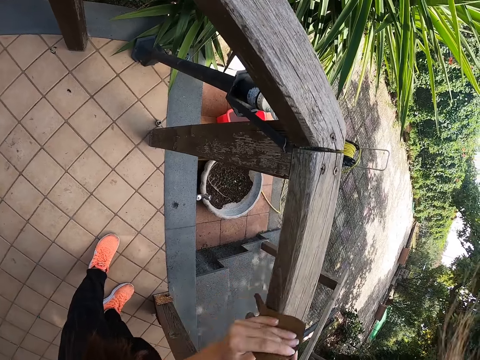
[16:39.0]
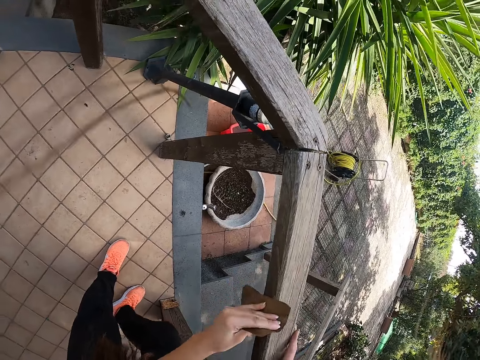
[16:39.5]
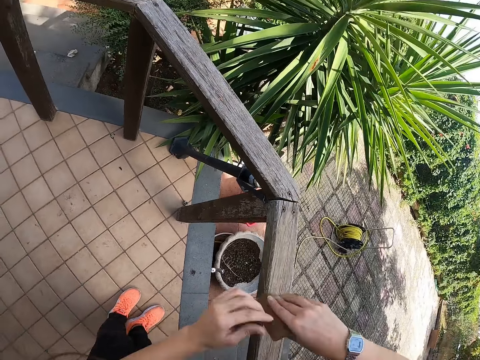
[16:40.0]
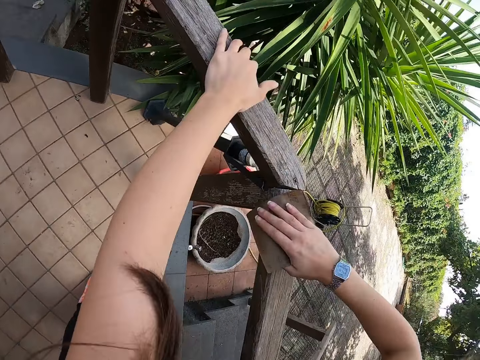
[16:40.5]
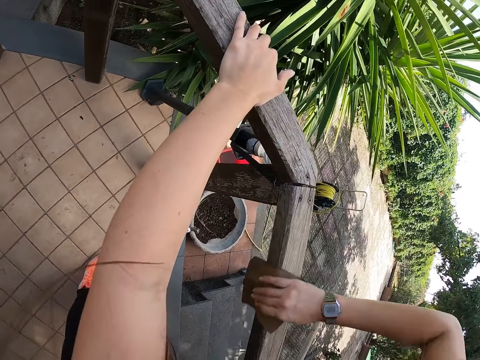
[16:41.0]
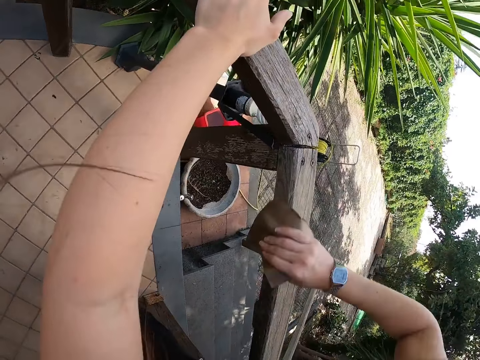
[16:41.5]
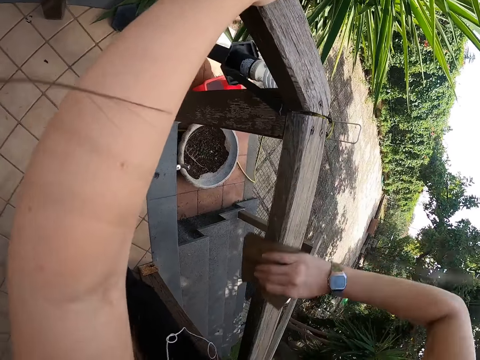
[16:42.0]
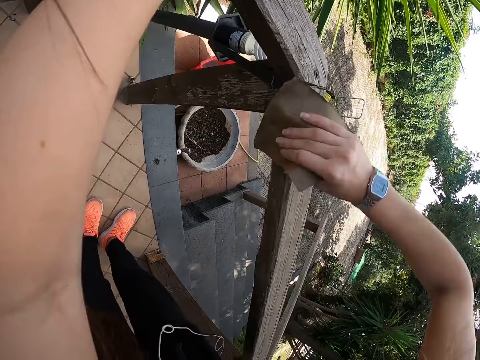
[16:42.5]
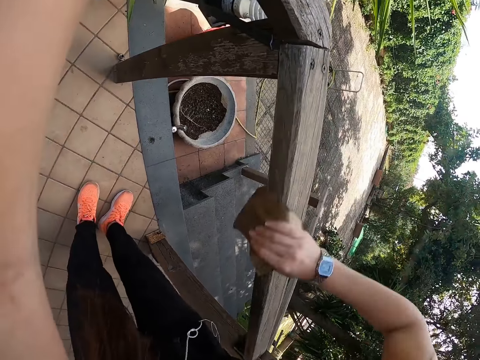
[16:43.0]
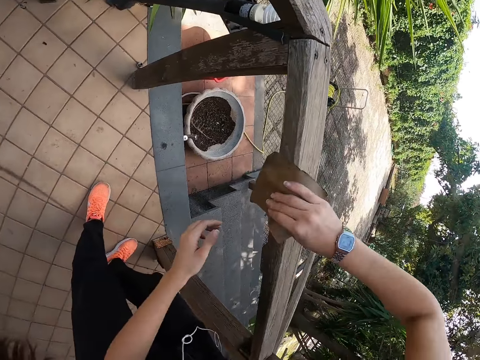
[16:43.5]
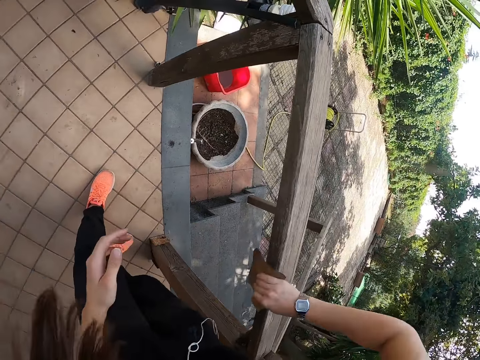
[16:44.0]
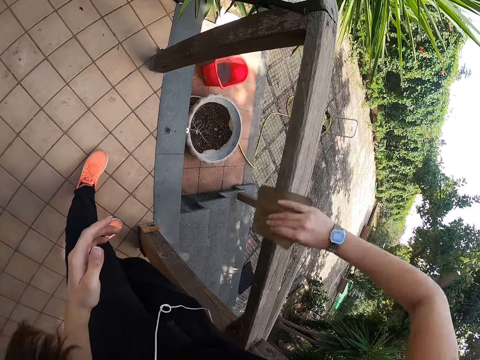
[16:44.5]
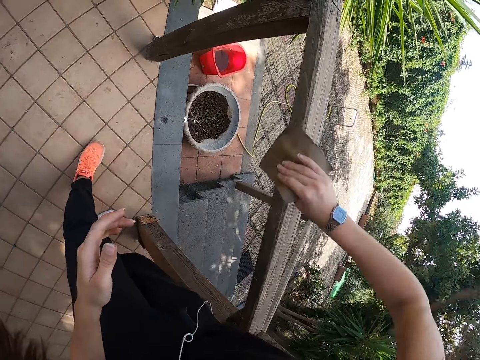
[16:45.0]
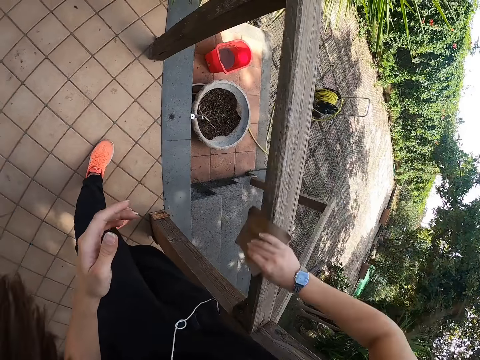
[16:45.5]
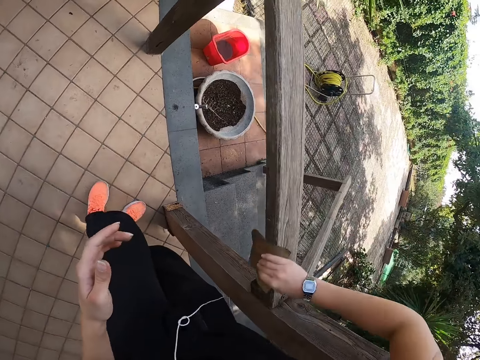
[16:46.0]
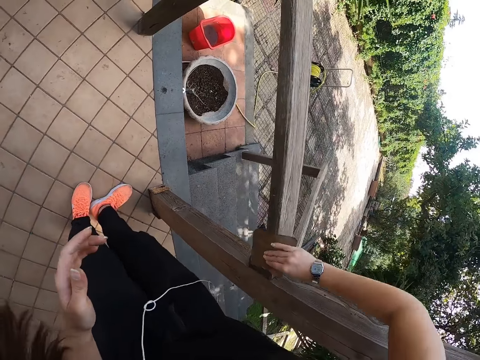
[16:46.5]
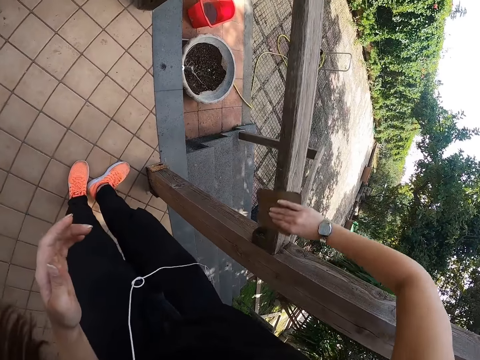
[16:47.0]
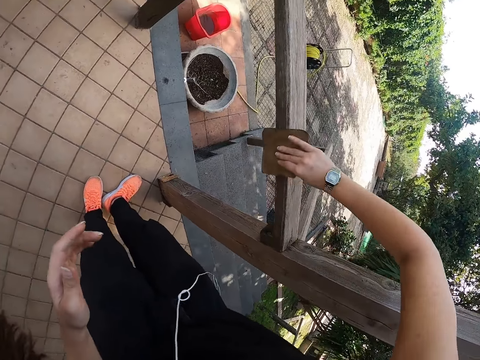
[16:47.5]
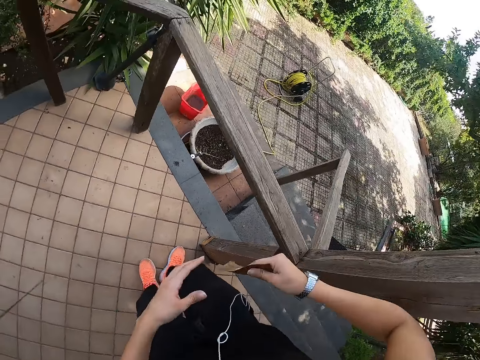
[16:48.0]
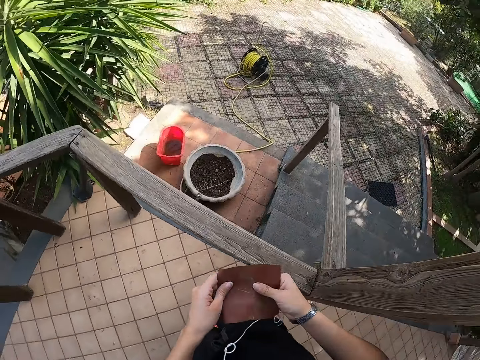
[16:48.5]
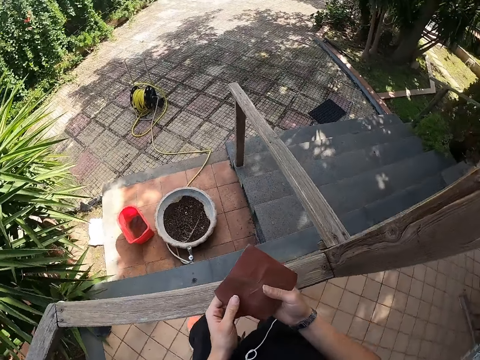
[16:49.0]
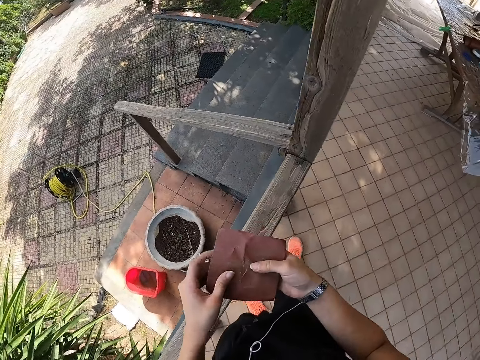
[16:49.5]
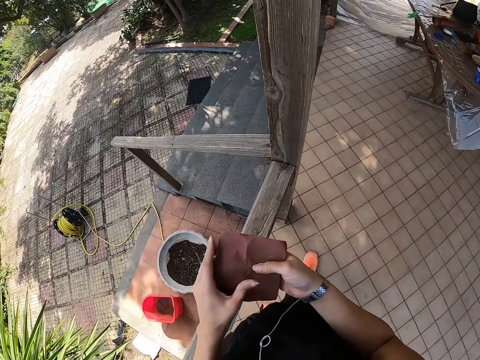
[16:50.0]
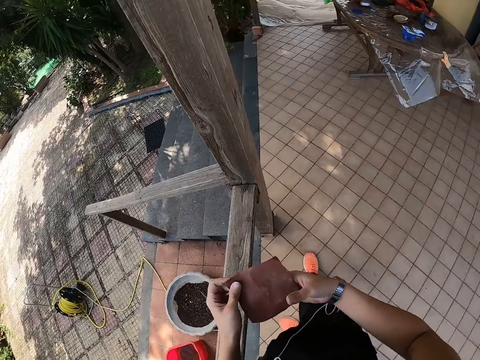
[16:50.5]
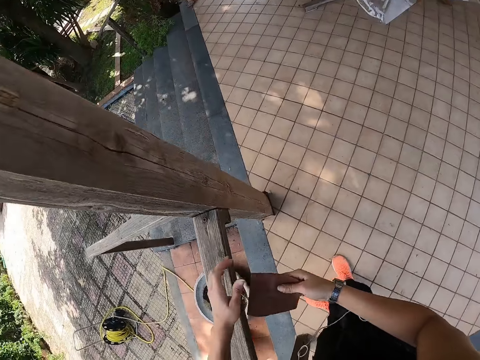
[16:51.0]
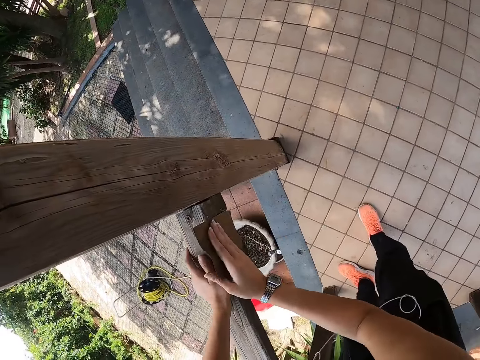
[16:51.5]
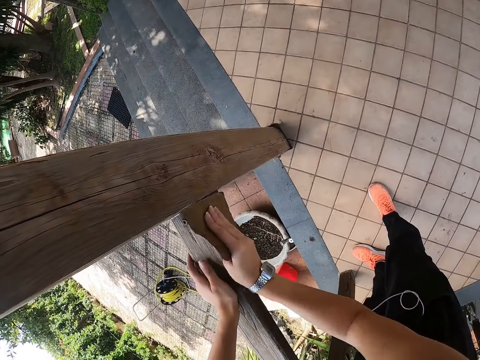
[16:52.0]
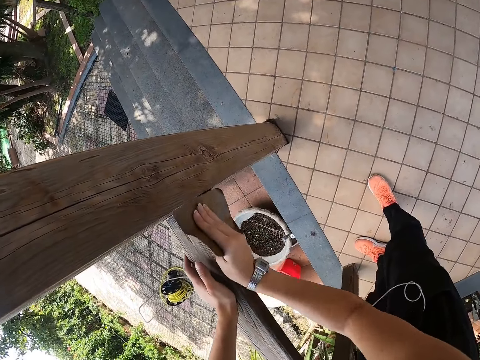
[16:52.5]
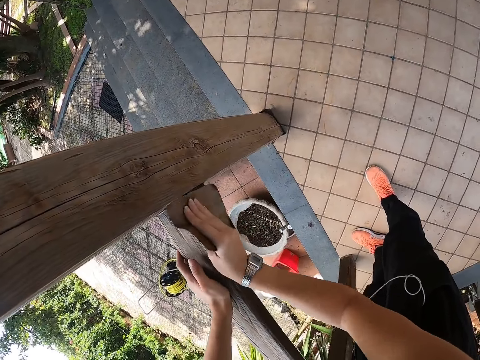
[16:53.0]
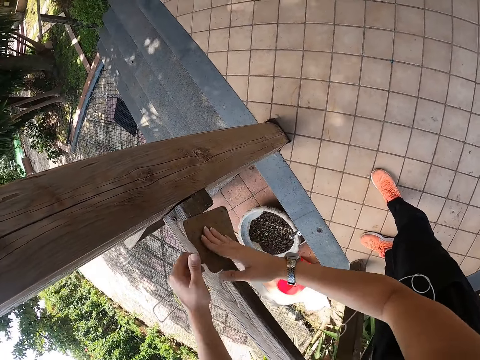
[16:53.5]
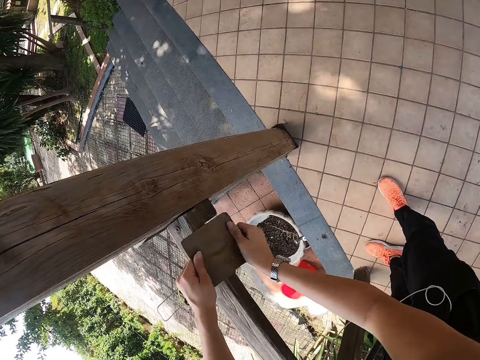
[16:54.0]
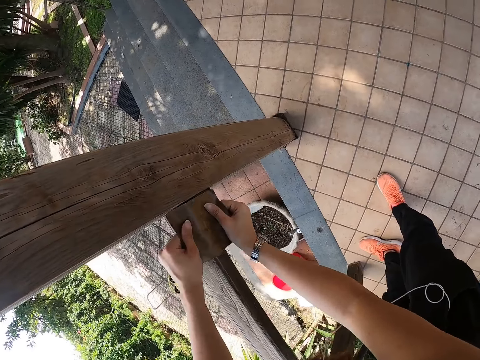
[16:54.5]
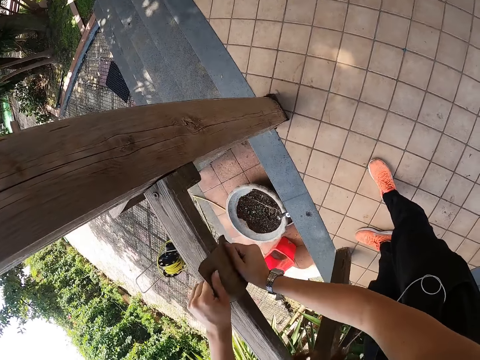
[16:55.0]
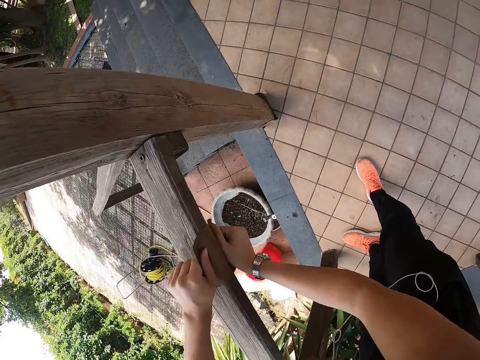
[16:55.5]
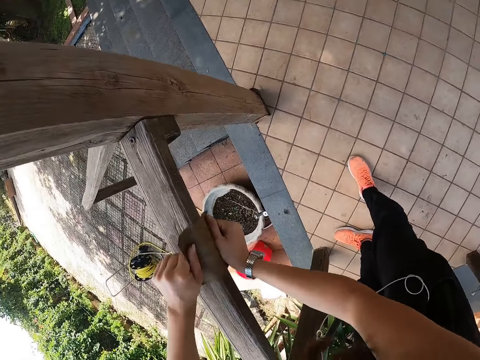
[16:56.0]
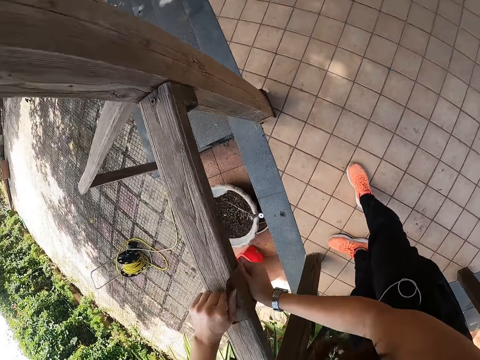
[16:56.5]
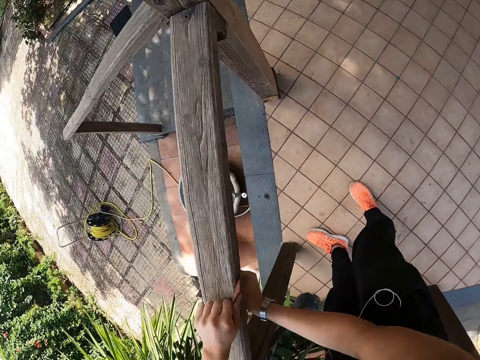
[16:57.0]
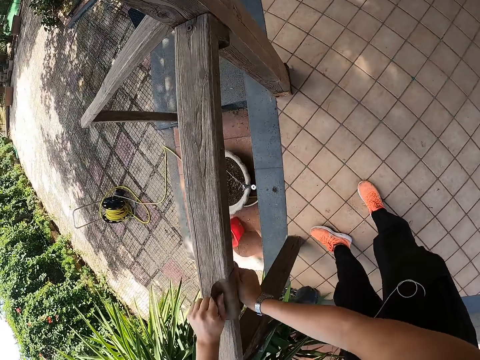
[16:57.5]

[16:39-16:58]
The camera wearer passes the sandpaper from her left hand to her right hand. She smoothens the porch with the sandpaper in her right hand. She holds the wood. She adjusts the sandpaper. She holds the sandpaper with both hands. She smoothens the porch with the sandpaper with her right hand. She scrubs the wood with both hands.

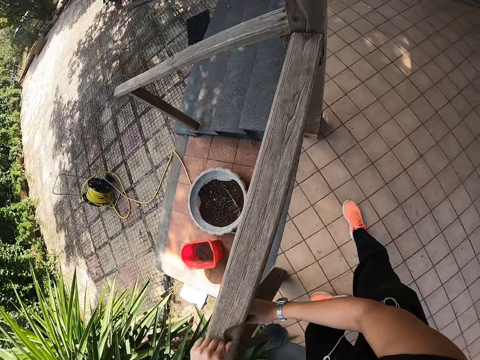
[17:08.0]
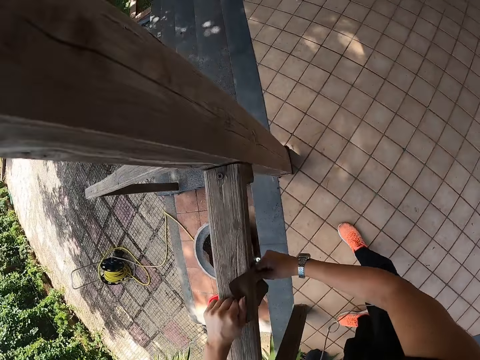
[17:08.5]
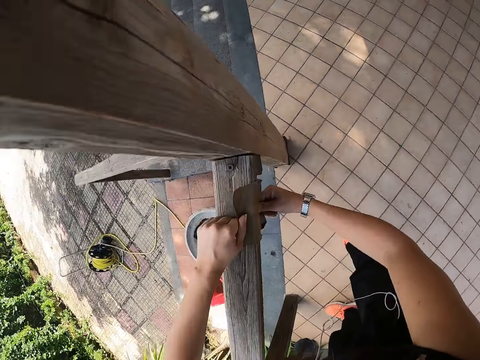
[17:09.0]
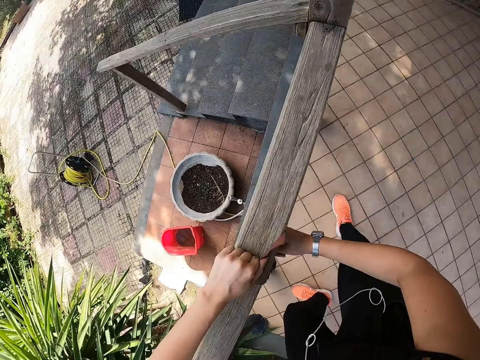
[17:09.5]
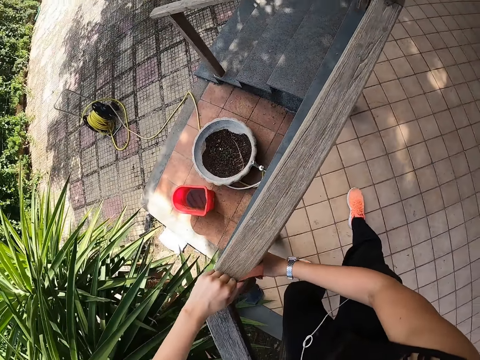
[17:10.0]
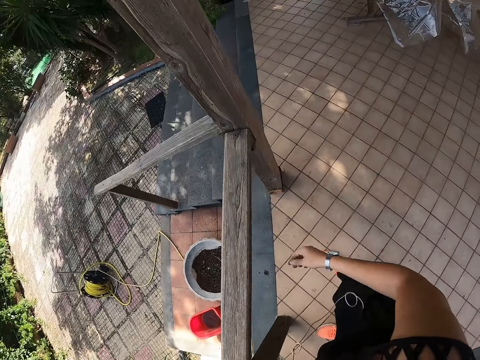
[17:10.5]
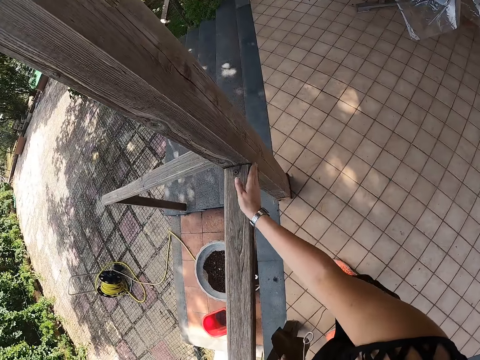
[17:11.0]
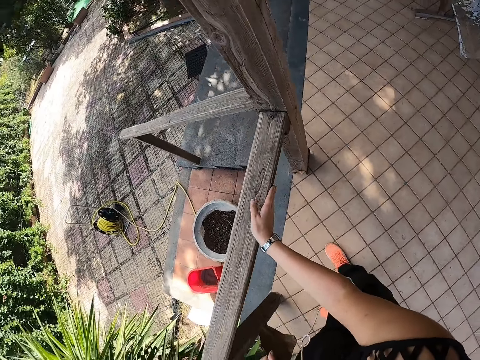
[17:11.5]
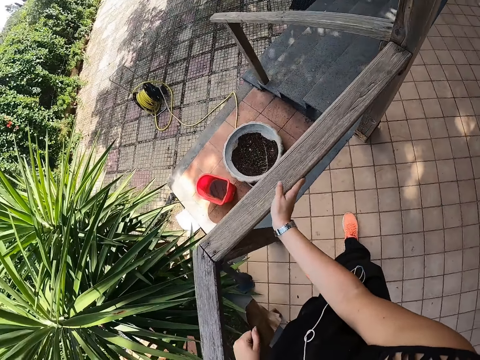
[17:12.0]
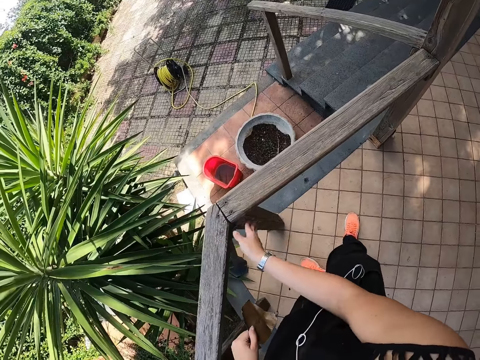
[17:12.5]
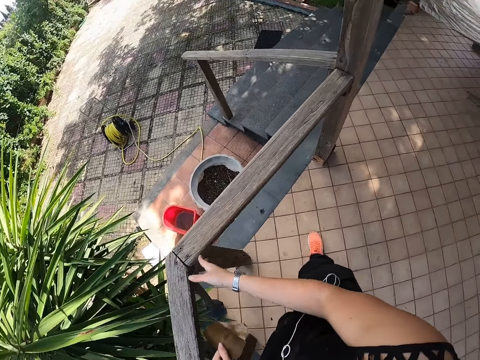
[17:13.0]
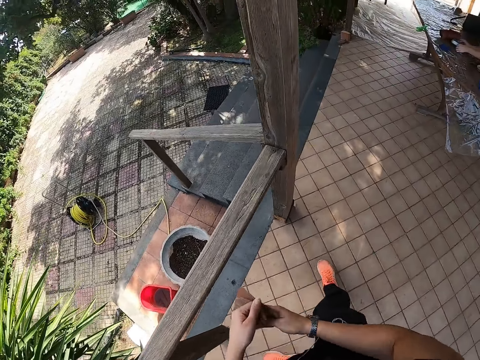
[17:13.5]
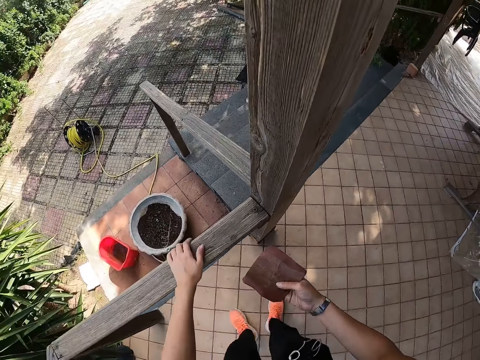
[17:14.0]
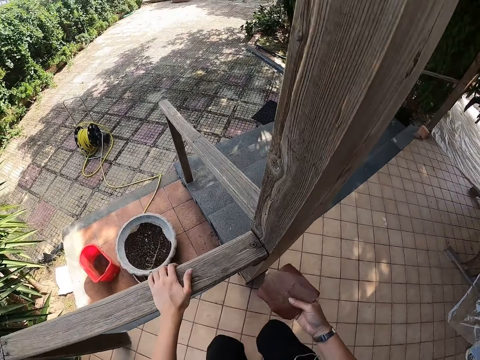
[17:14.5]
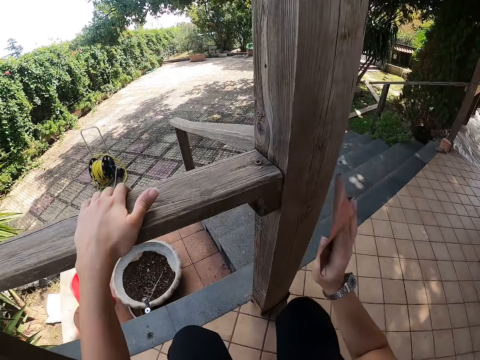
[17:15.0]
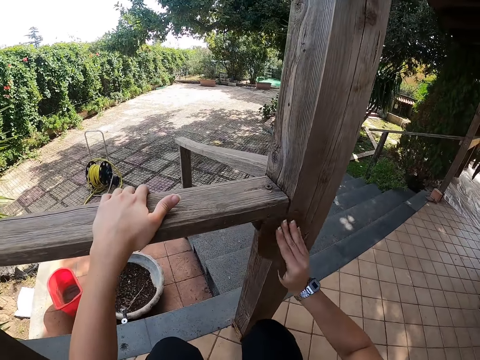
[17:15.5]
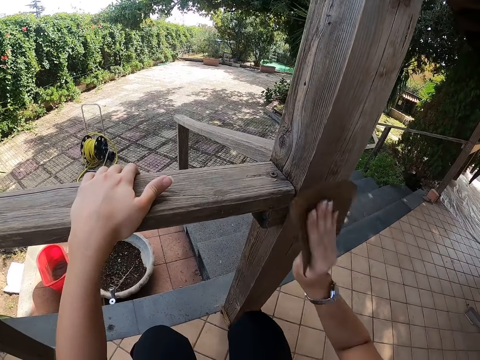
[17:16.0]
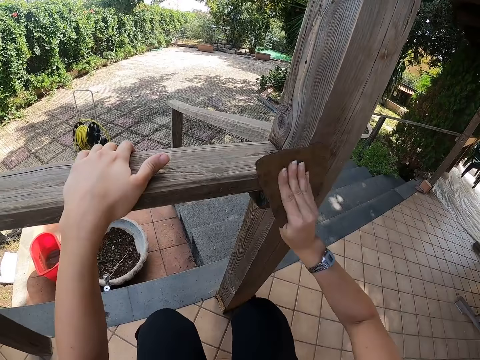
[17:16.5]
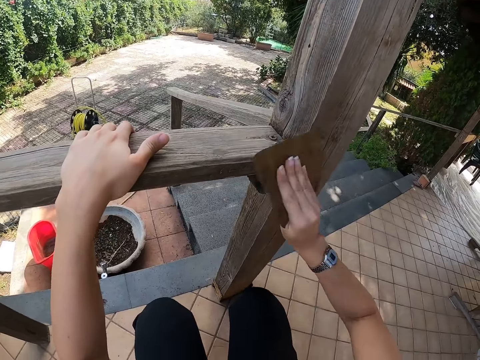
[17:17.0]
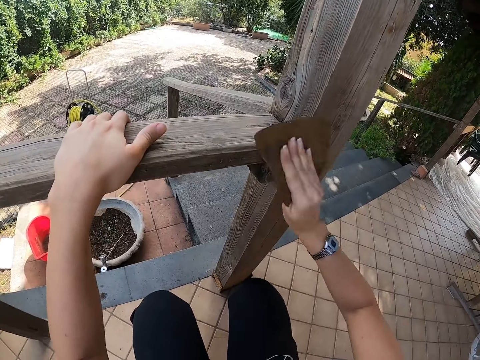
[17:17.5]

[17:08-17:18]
The camera wearer strokes the porch with her right hand. She passes the sandpaper from her left hand to her right hand. She squats. She smoothens the porch with the sandpaper.
